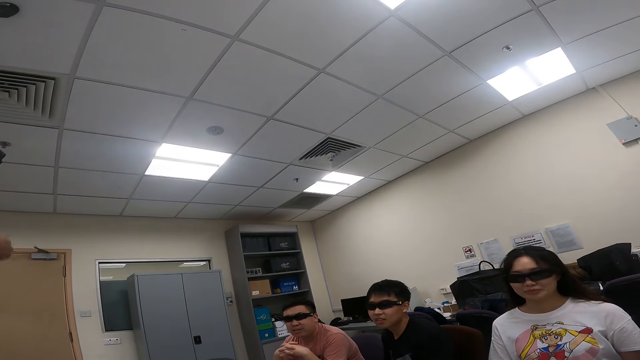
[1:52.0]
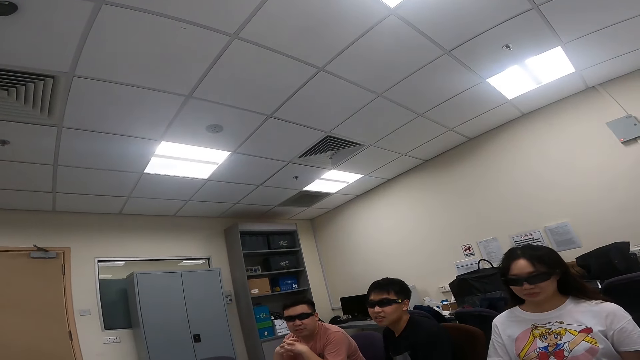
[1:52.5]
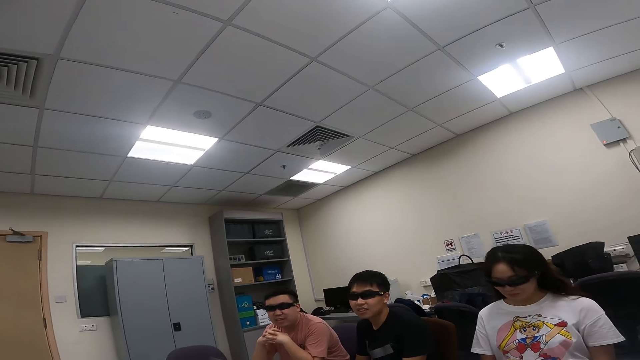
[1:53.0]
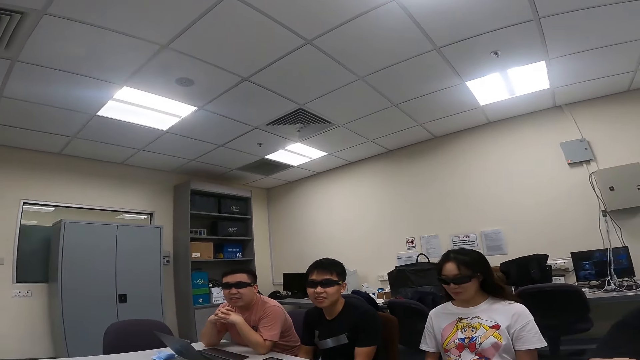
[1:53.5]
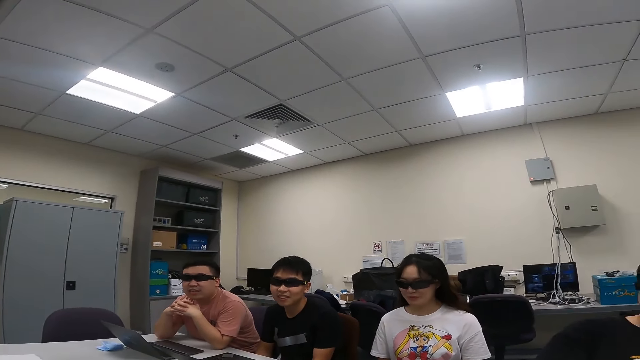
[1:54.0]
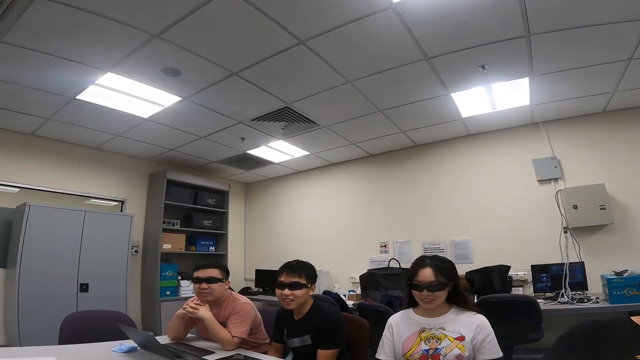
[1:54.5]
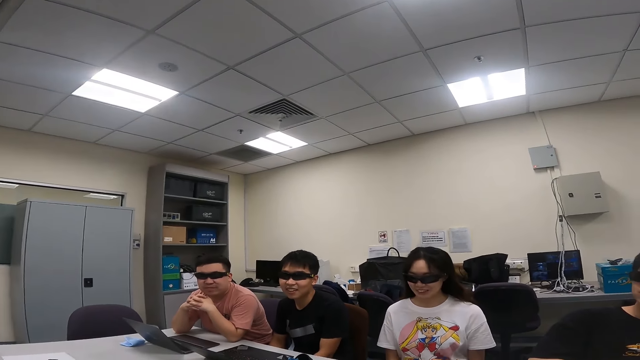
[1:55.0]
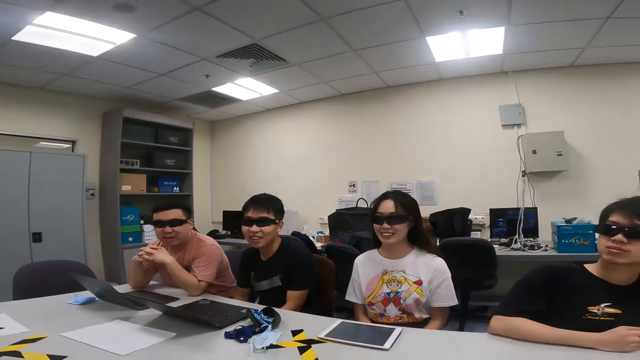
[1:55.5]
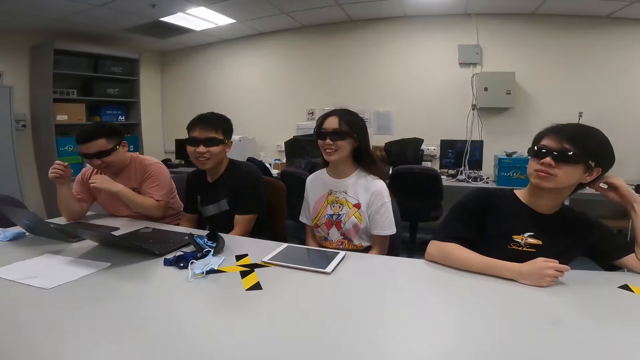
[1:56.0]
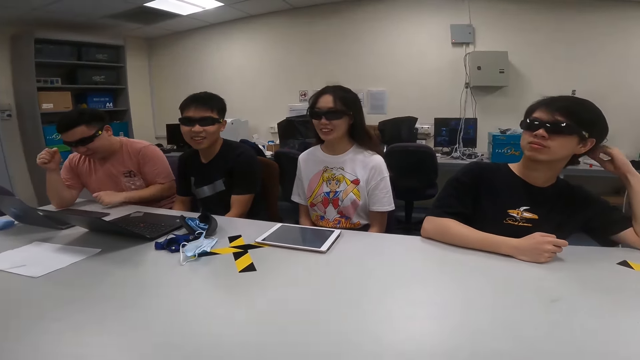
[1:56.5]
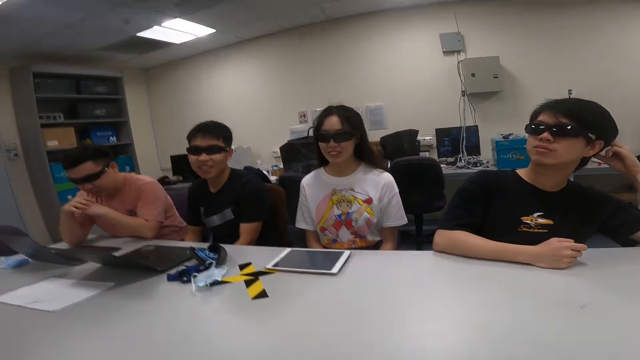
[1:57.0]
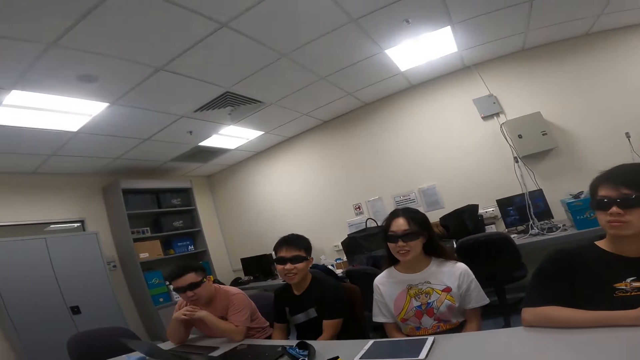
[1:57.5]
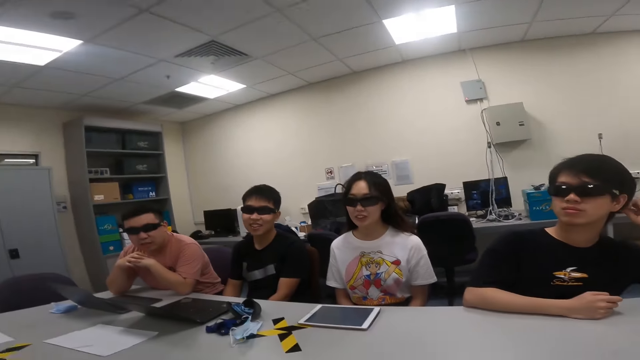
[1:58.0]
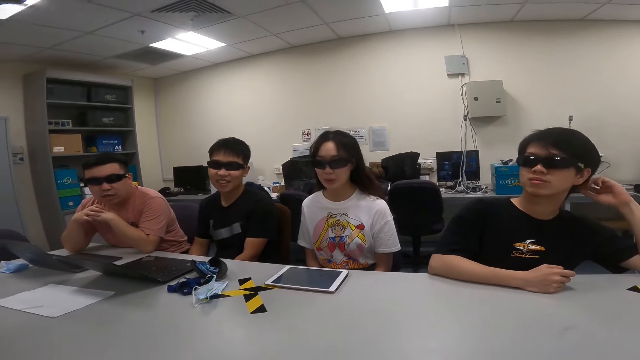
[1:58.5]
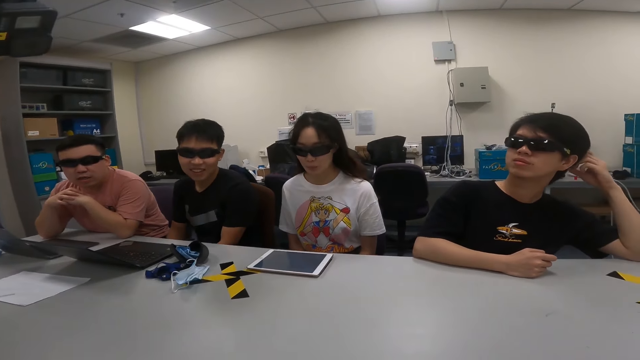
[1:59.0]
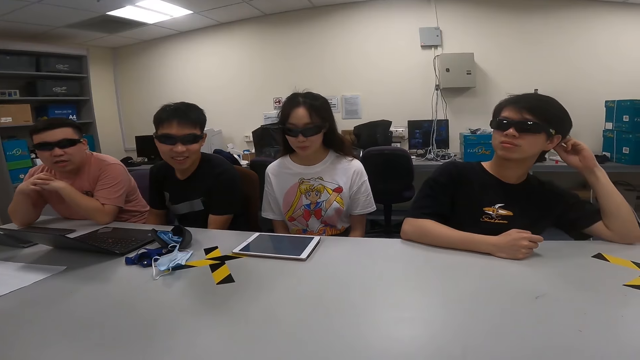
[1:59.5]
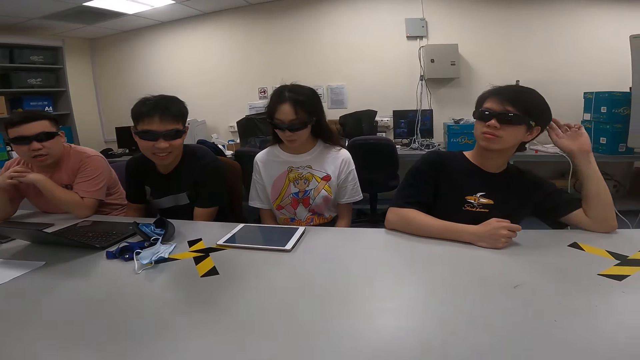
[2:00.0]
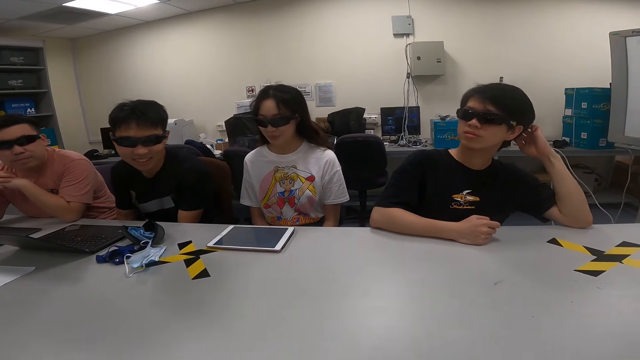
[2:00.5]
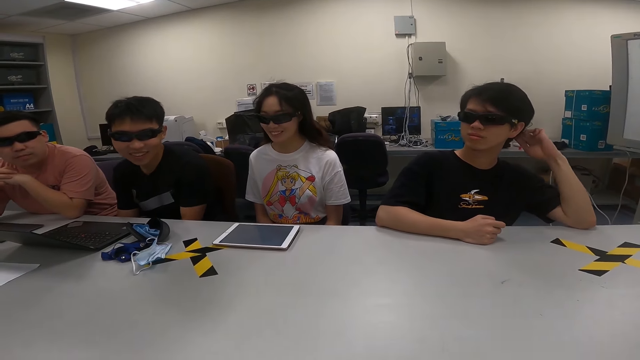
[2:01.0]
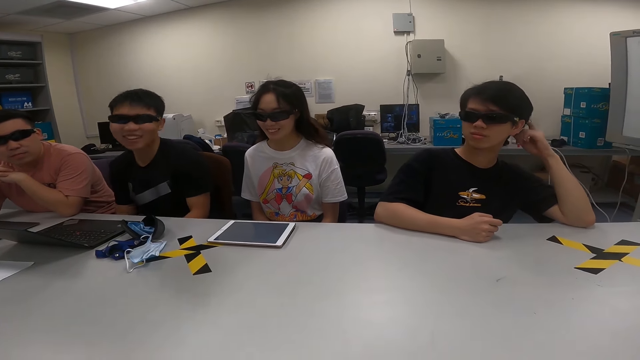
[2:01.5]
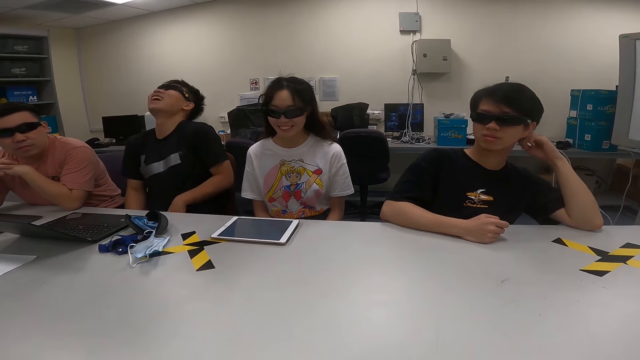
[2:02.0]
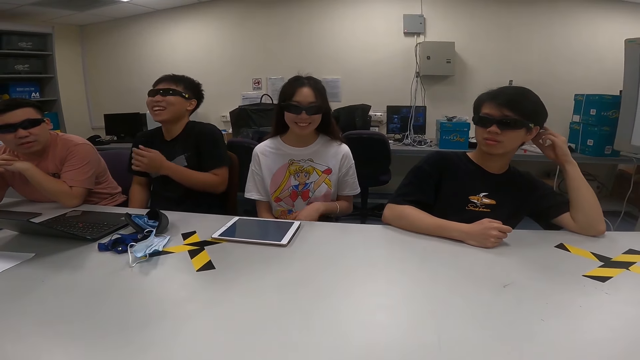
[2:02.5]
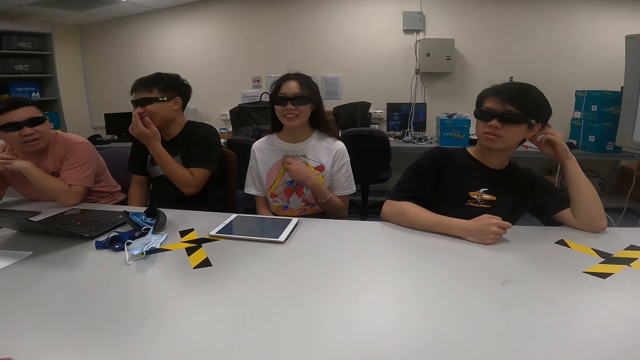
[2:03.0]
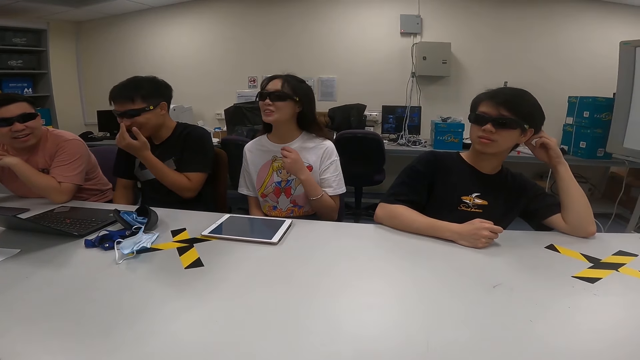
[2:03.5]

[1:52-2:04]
A person is talking. A woman uses a tablet.

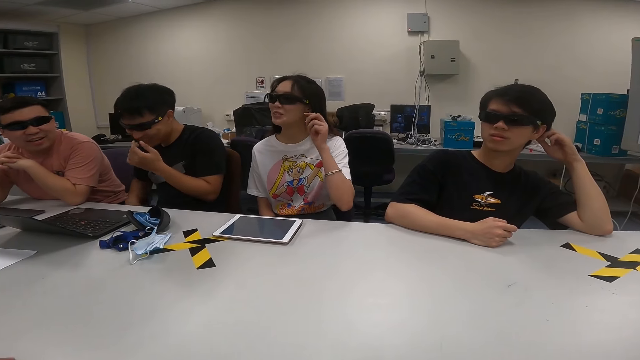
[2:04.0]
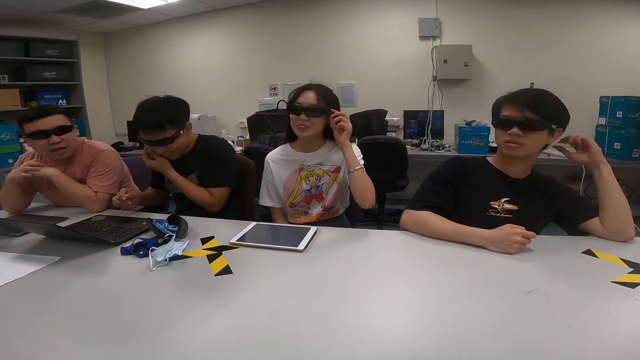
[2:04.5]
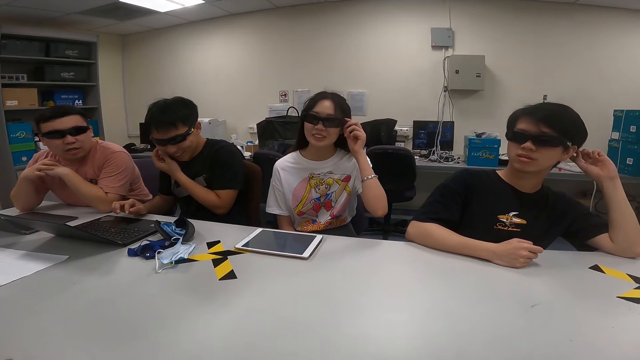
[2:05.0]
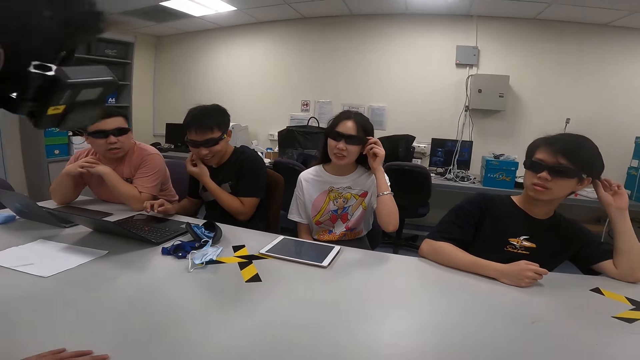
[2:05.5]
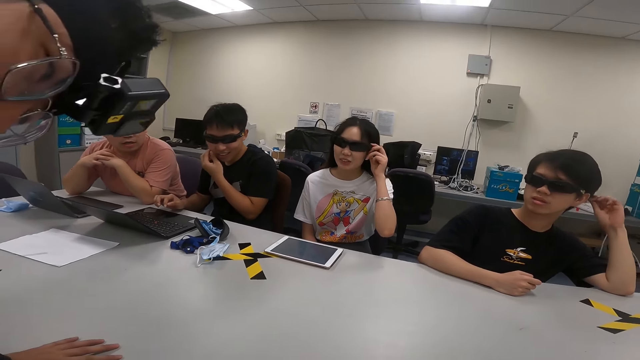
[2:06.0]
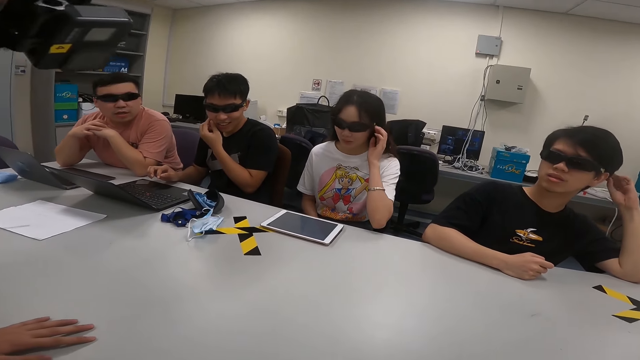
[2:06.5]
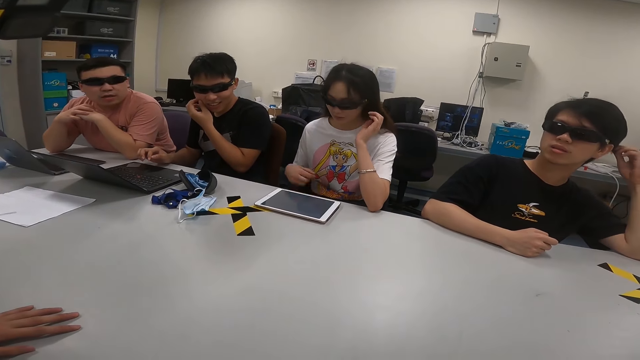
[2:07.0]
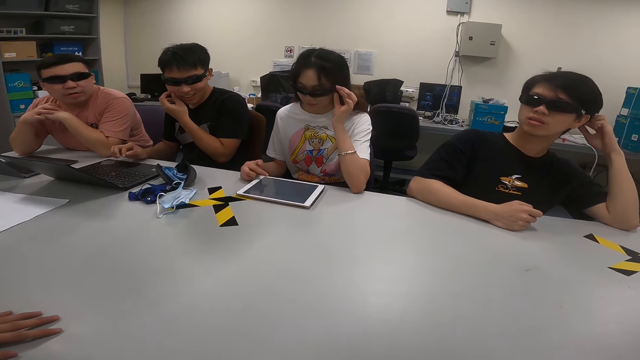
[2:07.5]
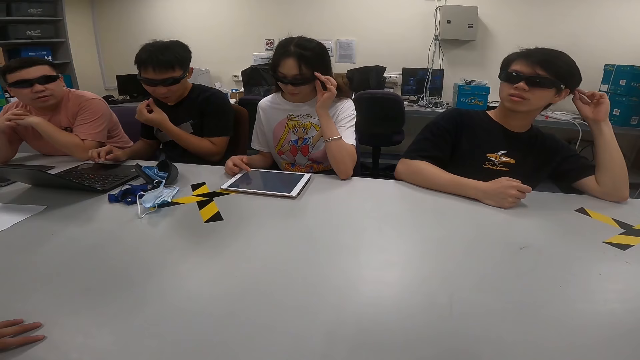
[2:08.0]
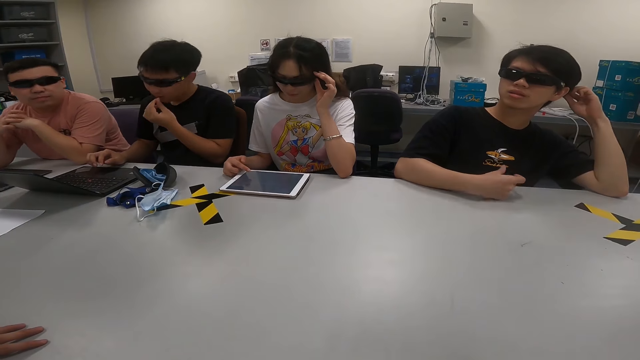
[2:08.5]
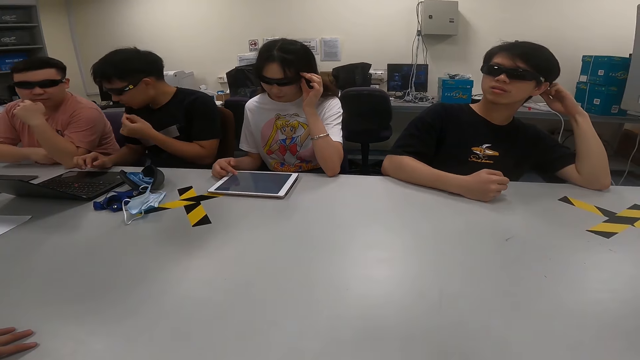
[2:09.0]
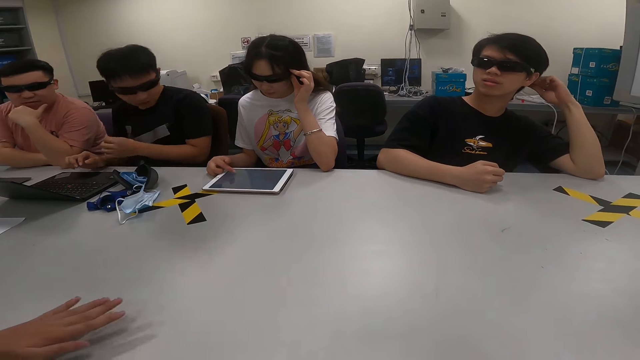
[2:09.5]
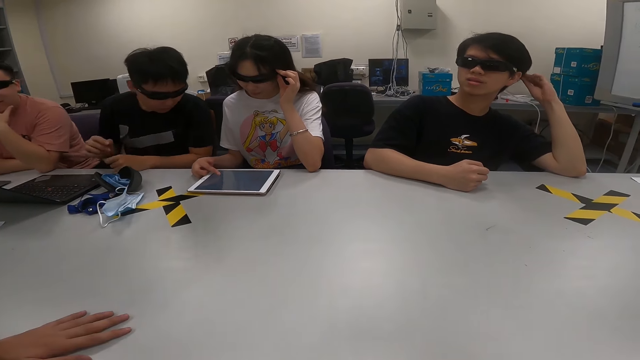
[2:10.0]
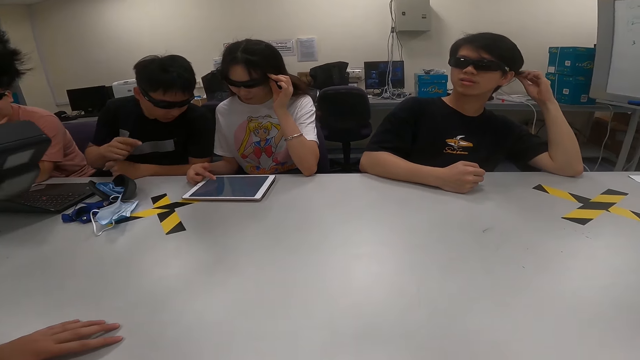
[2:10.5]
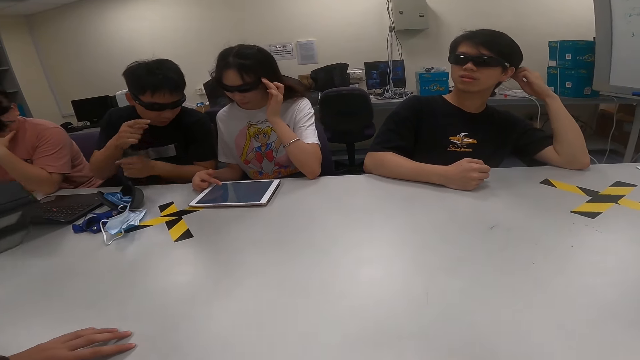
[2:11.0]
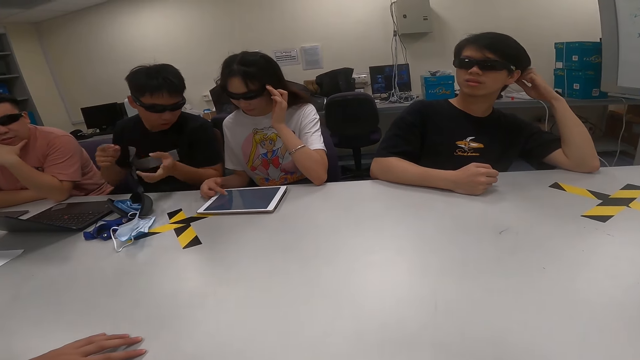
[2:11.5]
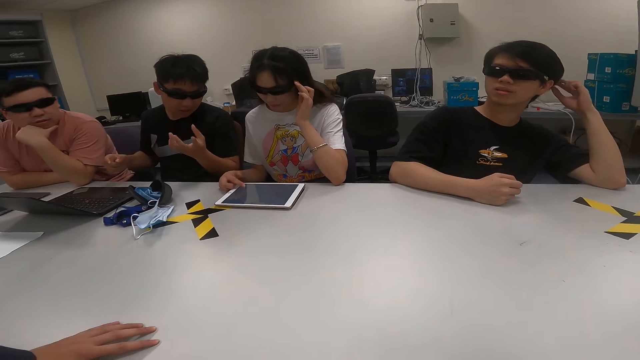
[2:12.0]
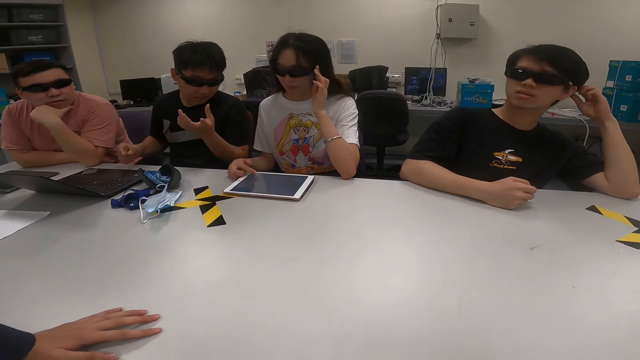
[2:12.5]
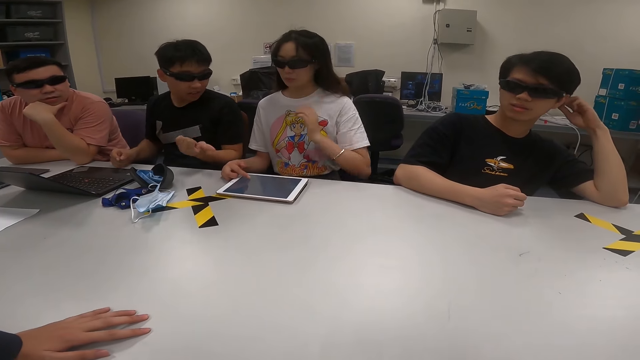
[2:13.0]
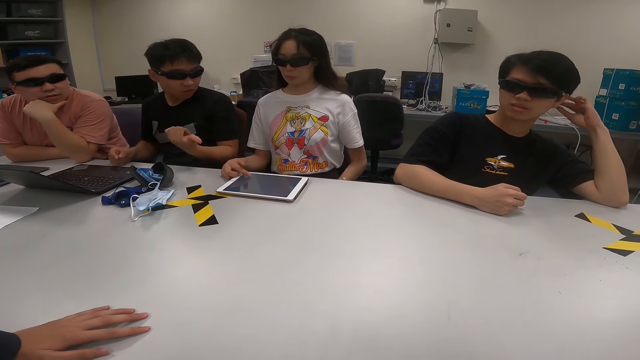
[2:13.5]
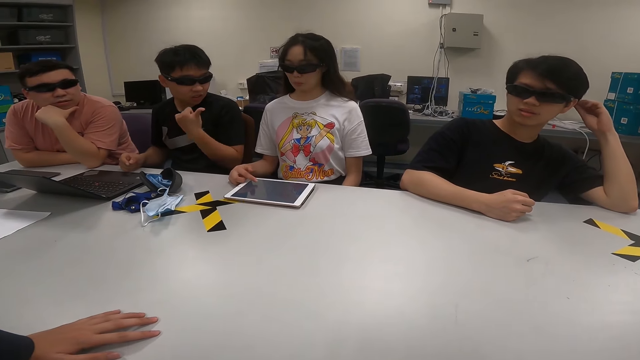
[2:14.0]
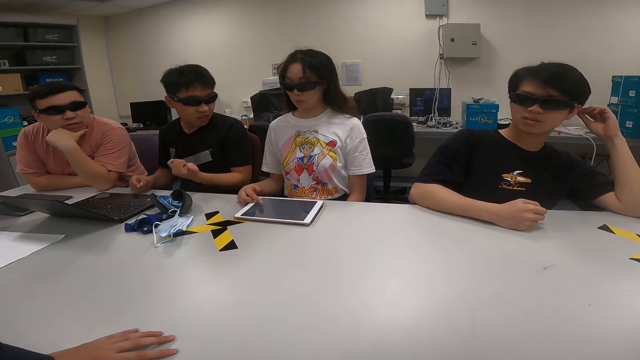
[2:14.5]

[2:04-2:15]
A man dialogs with a woman. Another man dialogs with the camera wearer. The camera wearer is talking.
